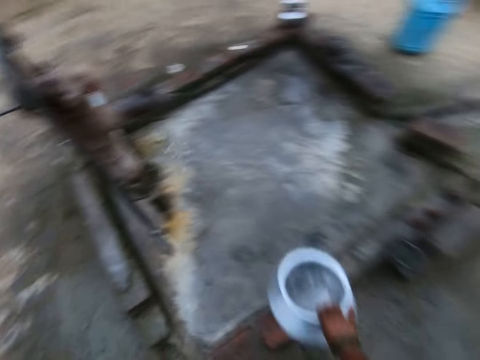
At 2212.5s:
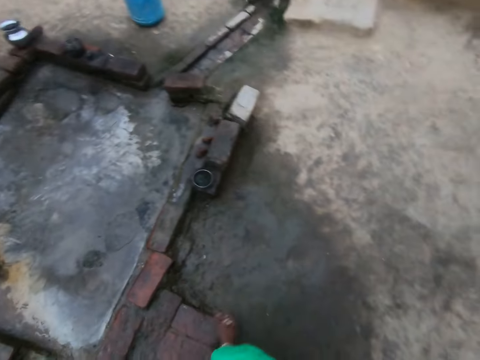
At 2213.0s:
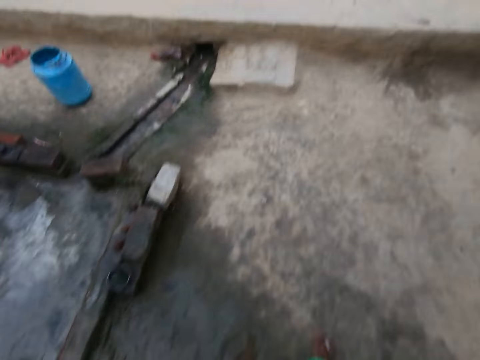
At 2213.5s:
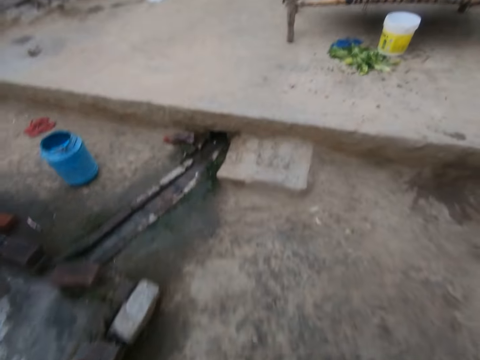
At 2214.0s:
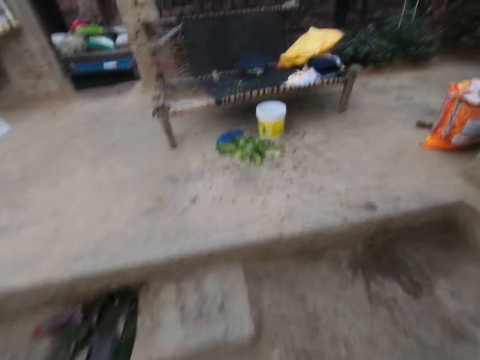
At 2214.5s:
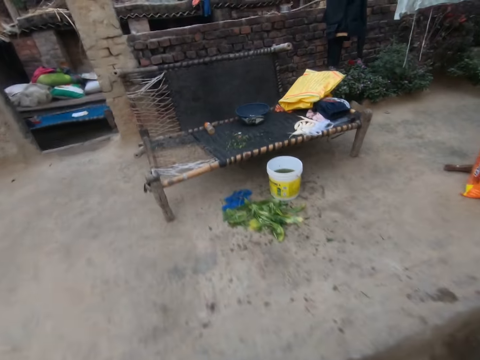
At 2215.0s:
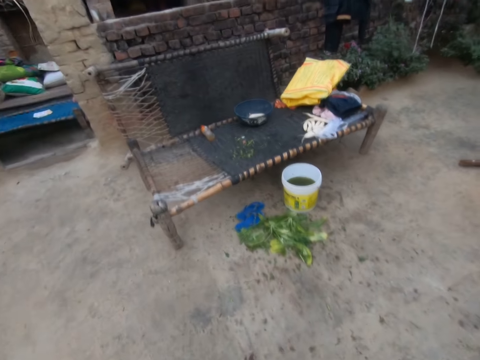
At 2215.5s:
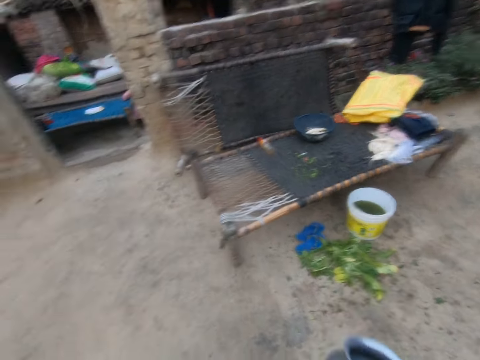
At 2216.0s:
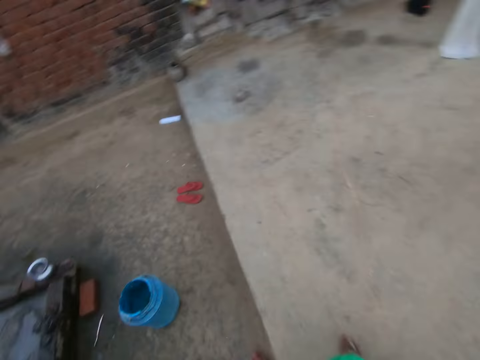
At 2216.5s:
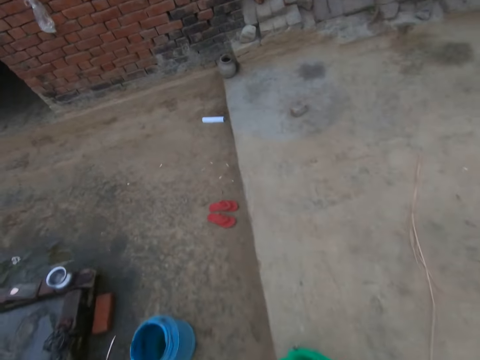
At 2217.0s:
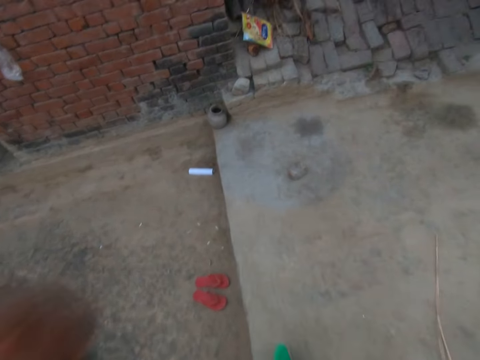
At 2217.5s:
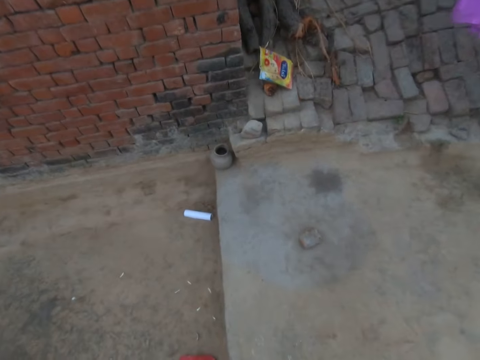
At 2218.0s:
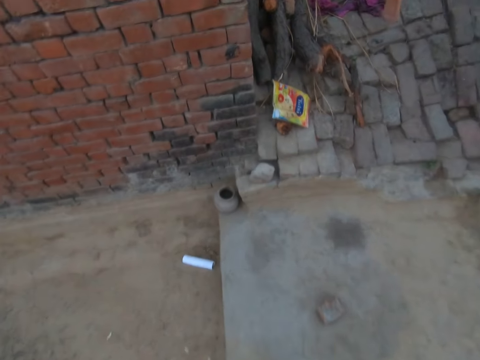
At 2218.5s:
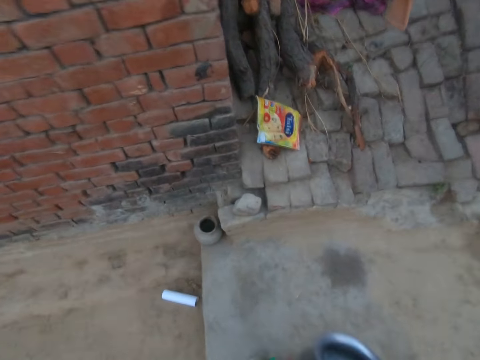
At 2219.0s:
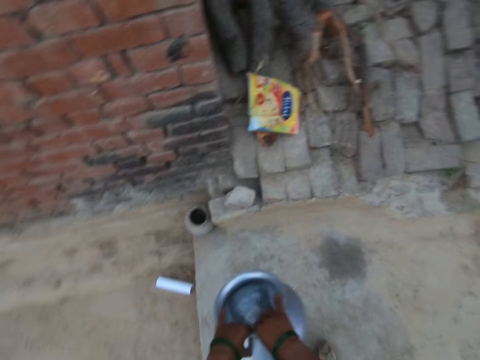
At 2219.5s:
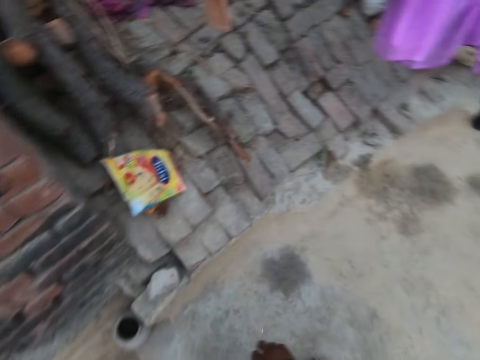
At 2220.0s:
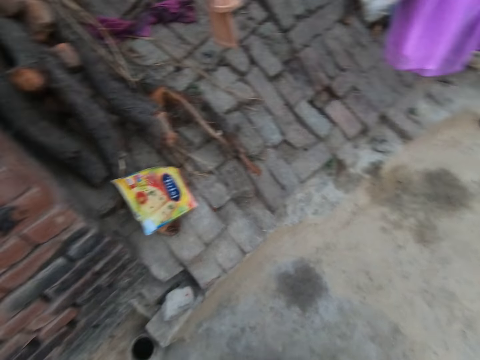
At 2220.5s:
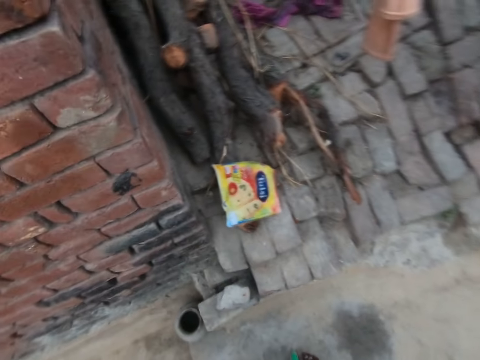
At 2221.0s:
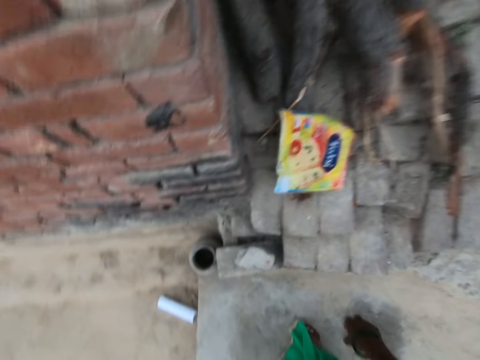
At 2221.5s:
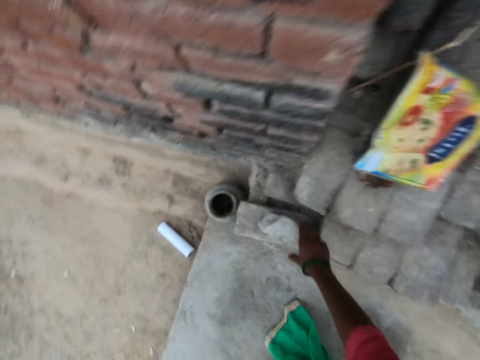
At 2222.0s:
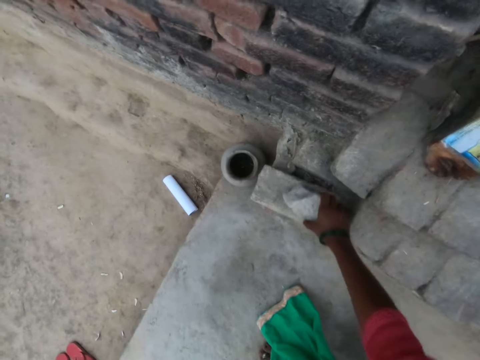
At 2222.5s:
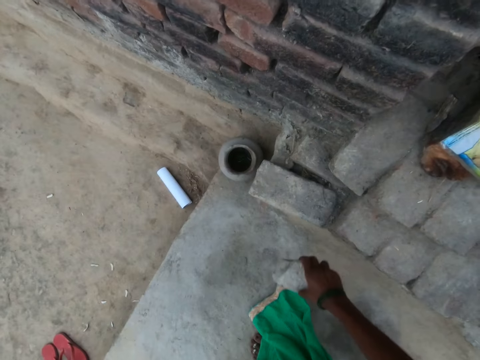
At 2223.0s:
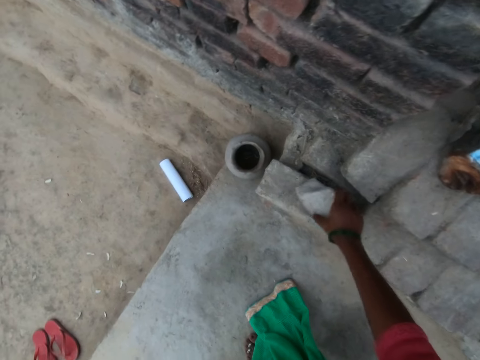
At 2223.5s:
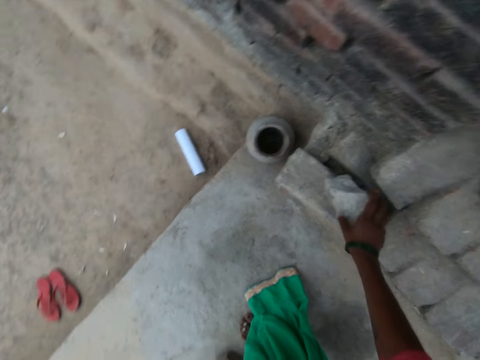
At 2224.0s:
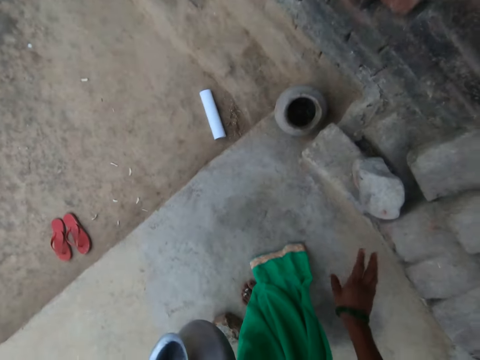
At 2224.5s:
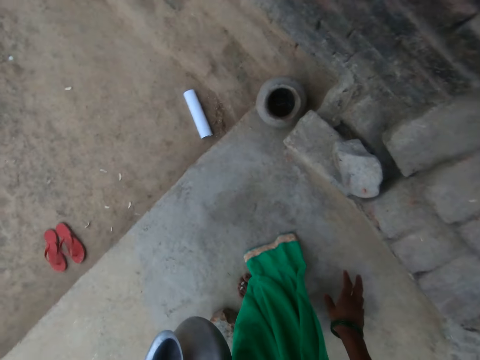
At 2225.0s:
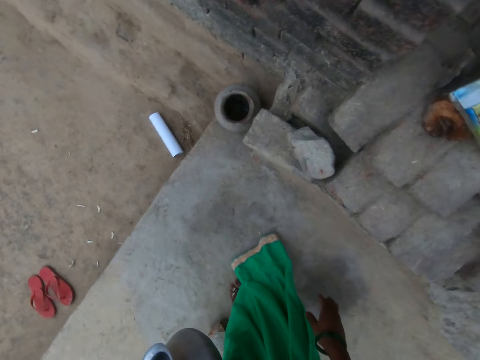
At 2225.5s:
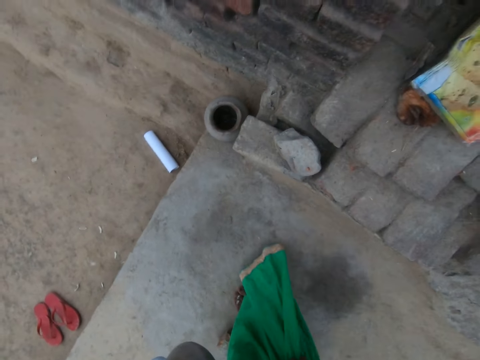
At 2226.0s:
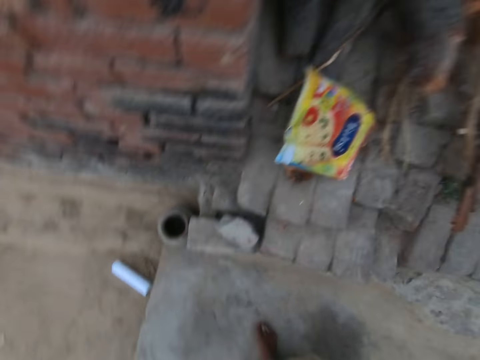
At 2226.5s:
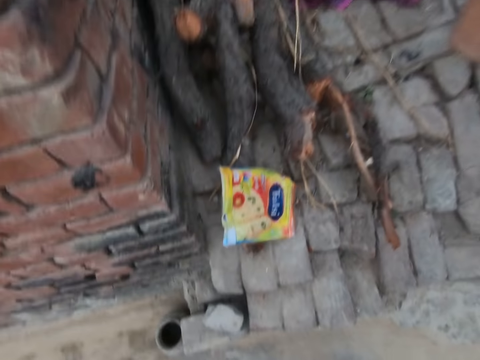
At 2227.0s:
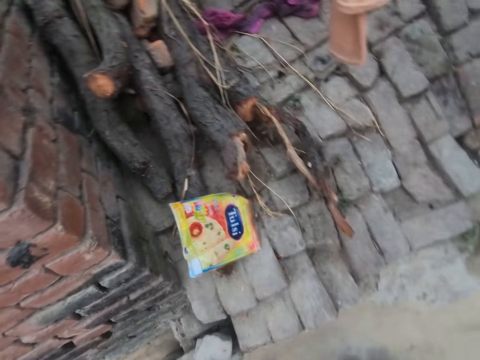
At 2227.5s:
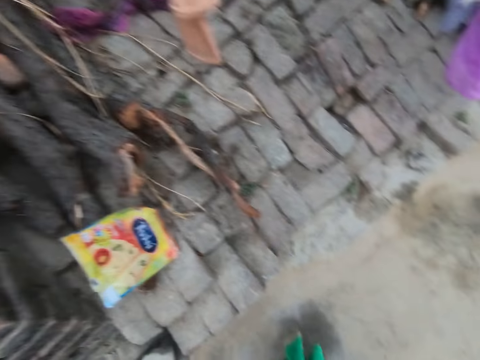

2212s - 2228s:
The camera wearer lets water run in the pot. They take the pot out from under the tap. They walk around the compound. They stop walking. They transfer the pot from the right hand to the left hand. They bend forward and touch a stone. They hold the stone. They pick up the stone. They drop the stone. They stand upright.

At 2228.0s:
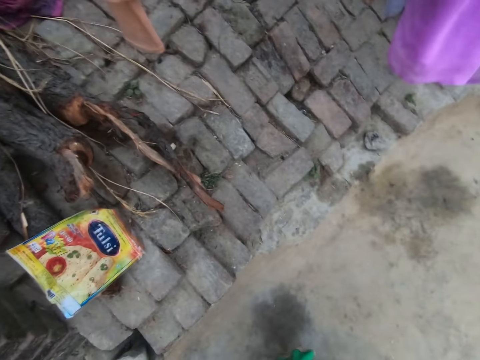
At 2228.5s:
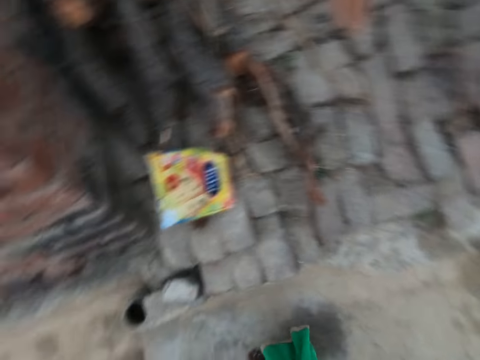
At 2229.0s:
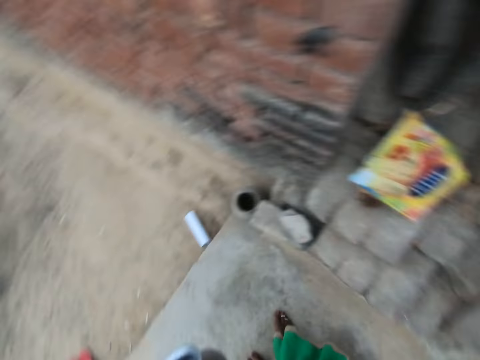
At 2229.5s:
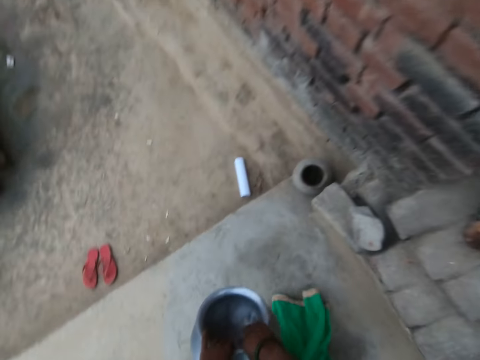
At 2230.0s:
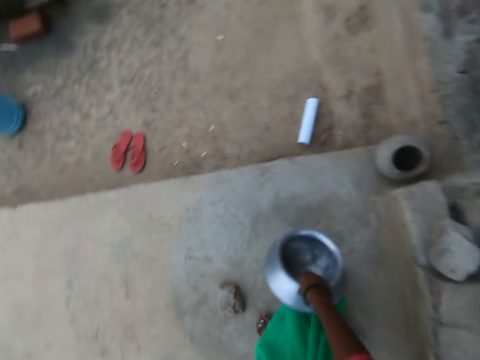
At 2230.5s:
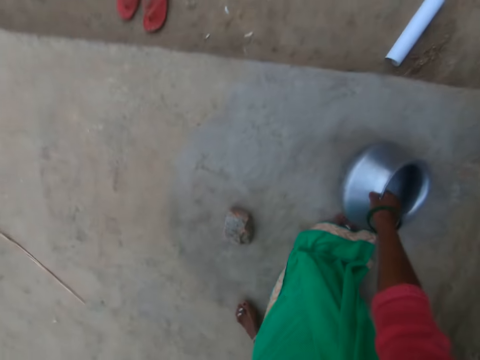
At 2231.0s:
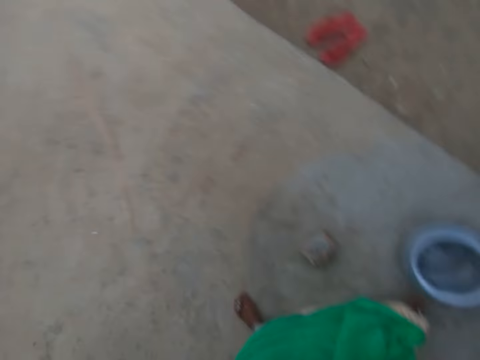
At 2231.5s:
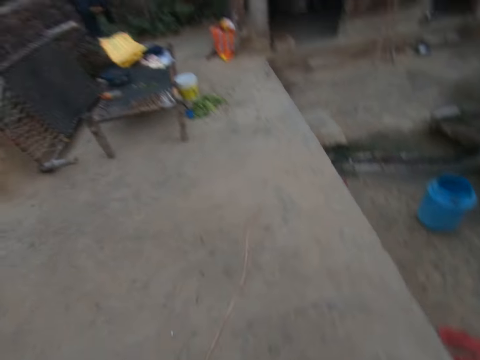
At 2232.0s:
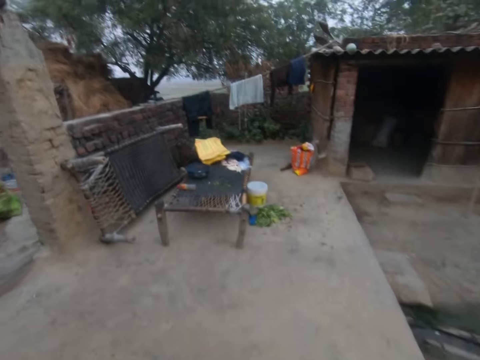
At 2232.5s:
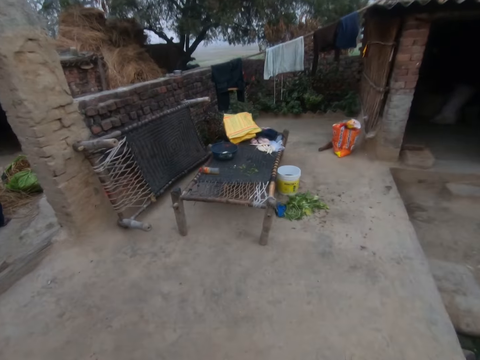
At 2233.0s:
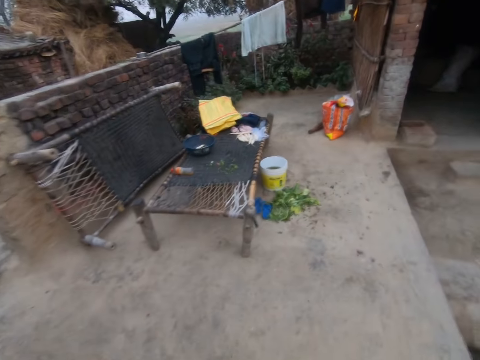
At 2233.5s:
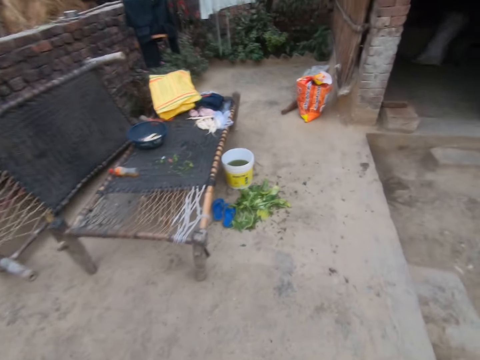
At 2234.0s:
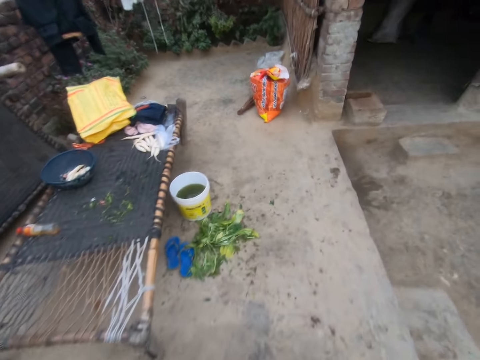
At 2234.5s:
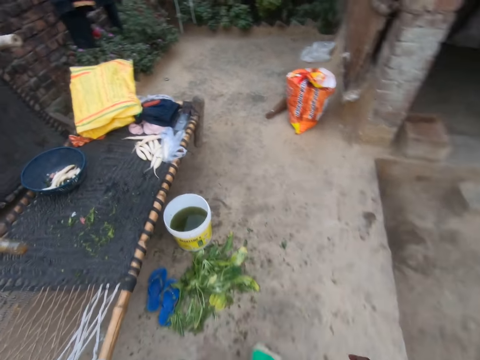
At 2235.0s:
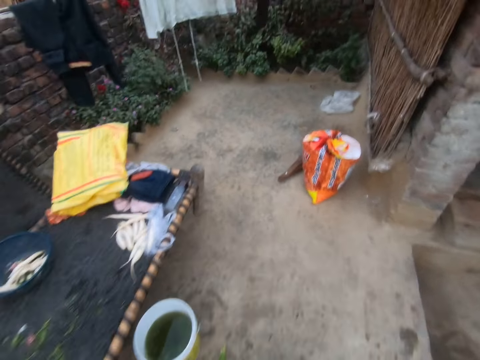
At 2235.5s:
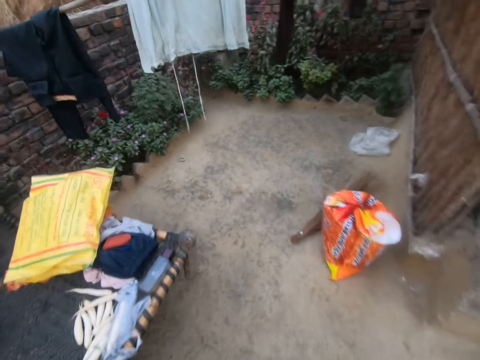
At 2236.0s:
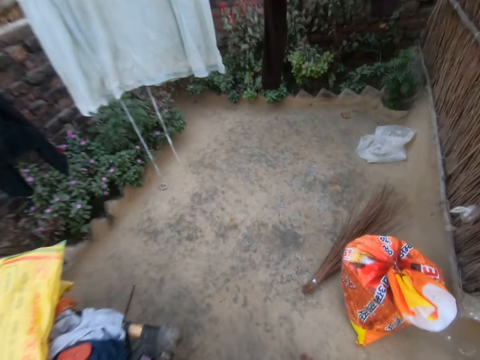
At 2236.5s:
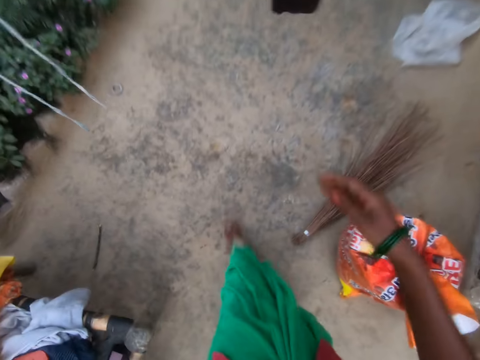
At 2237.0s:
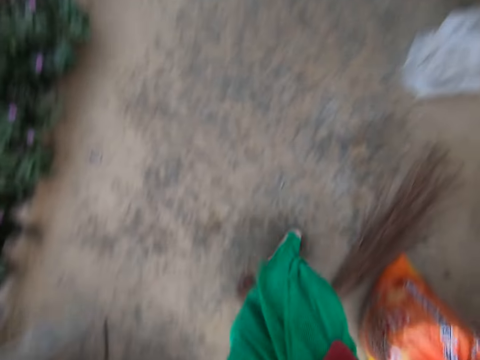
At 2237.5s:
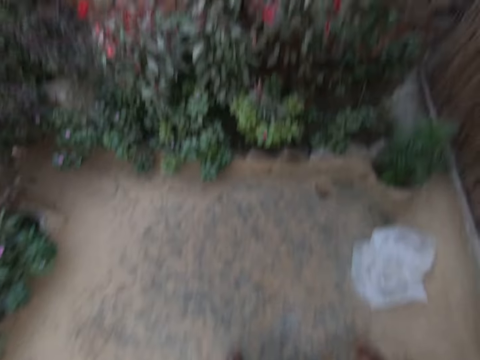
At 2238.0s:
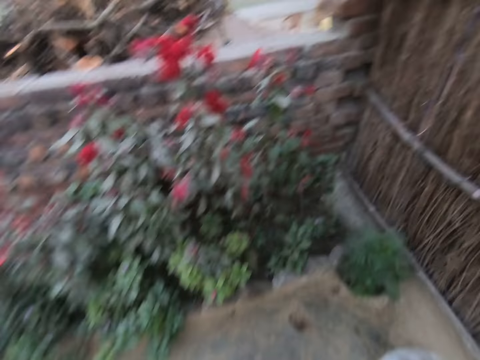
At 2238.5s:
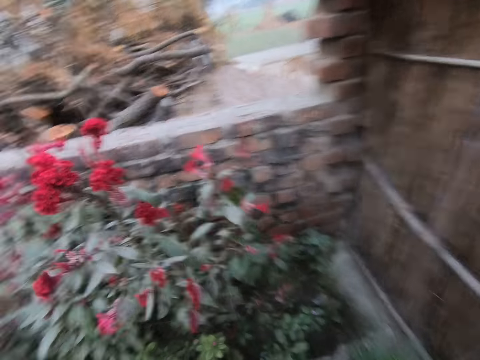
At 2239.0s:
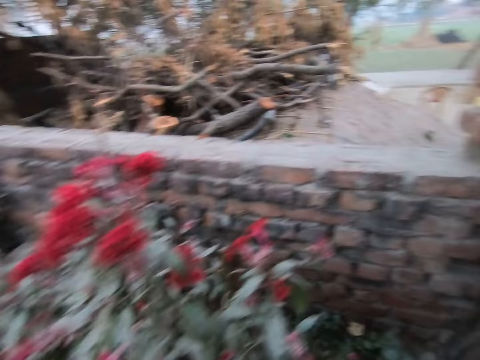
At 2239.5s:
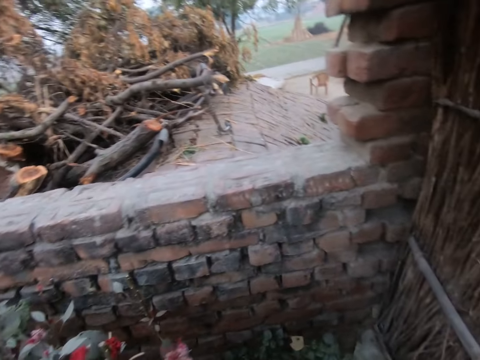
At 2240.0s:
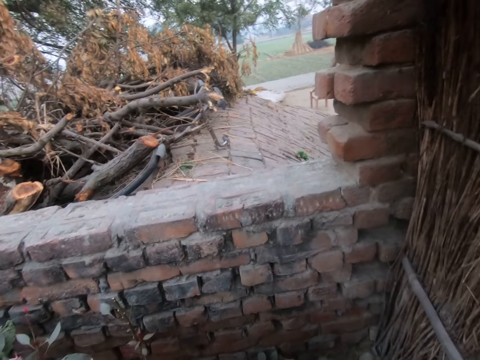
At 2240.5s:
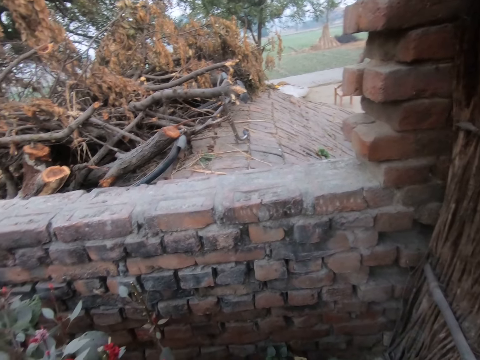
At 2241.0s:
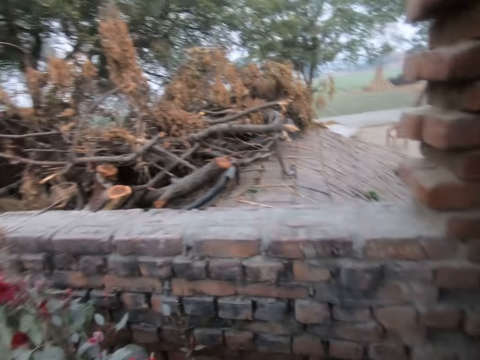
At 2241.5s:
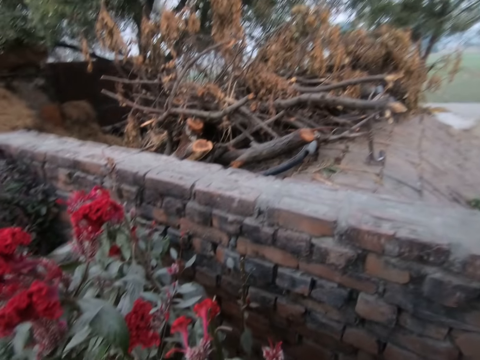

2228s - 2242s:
The camera wearer looks around the compound. She drops the pot on the ground. She walks around the compound. She moves a black fabric hanging on a rope with her right hand. She stops walking. She talks alone.
